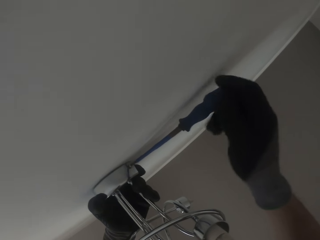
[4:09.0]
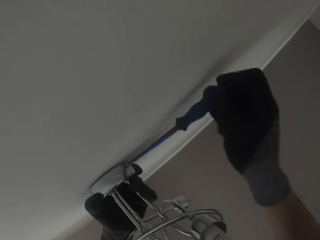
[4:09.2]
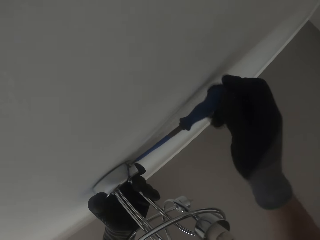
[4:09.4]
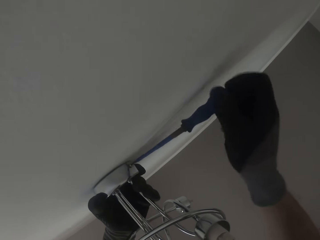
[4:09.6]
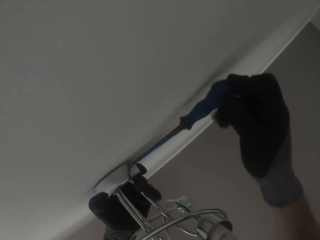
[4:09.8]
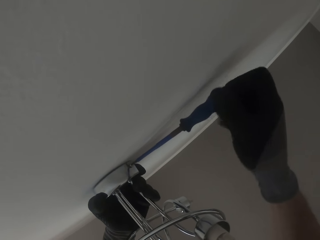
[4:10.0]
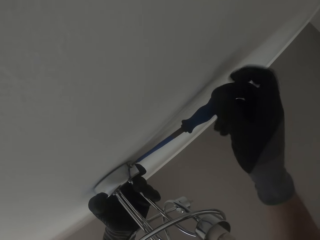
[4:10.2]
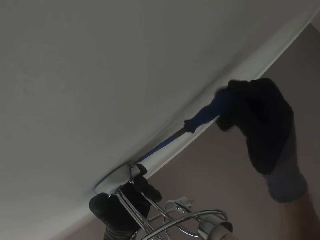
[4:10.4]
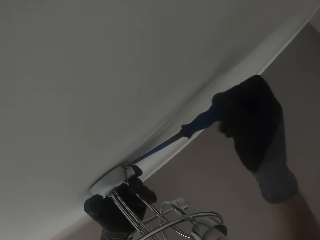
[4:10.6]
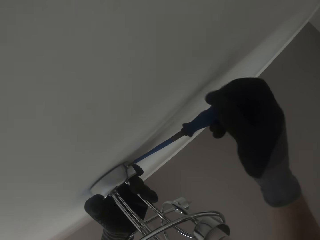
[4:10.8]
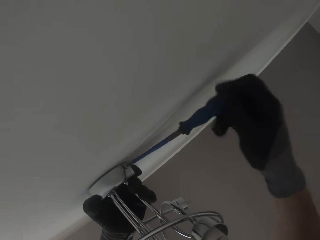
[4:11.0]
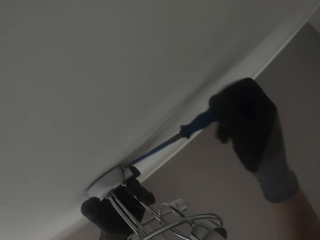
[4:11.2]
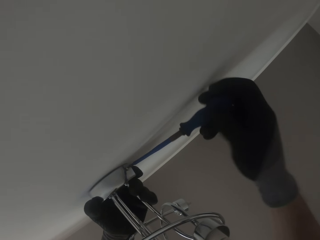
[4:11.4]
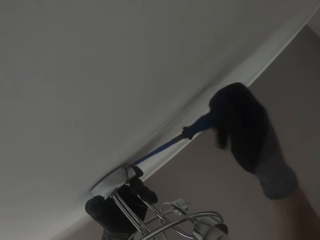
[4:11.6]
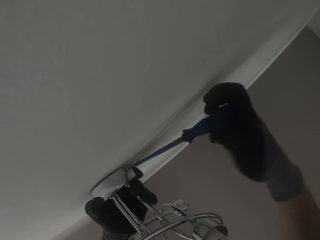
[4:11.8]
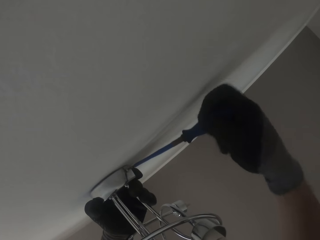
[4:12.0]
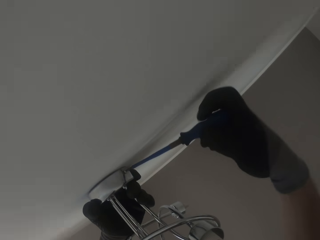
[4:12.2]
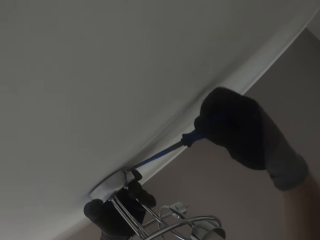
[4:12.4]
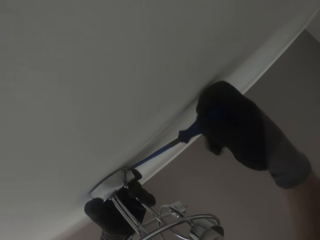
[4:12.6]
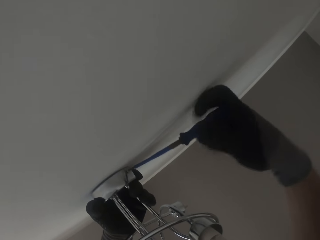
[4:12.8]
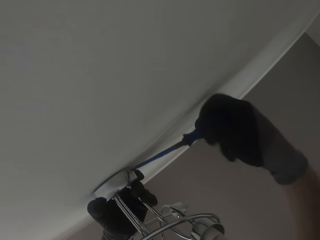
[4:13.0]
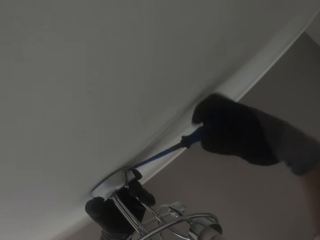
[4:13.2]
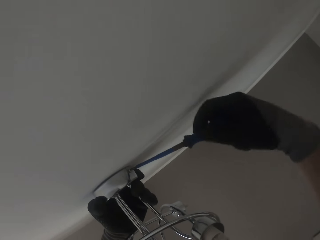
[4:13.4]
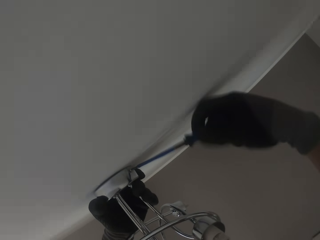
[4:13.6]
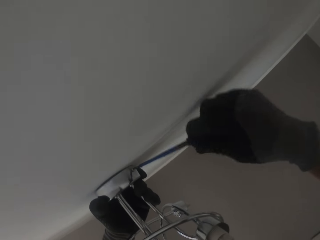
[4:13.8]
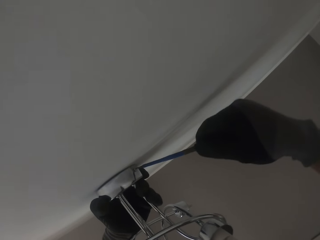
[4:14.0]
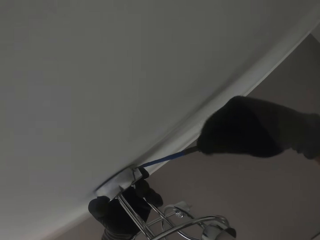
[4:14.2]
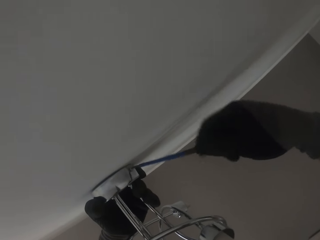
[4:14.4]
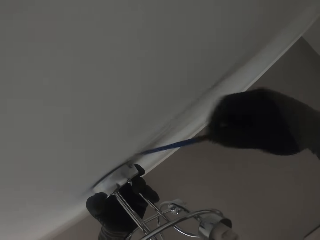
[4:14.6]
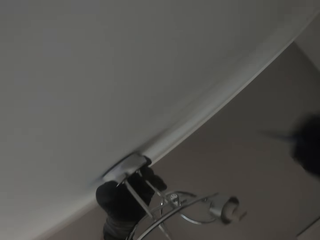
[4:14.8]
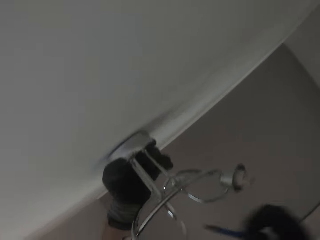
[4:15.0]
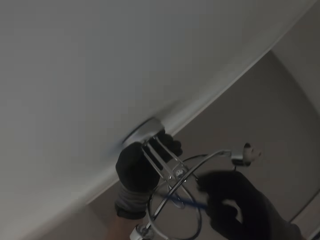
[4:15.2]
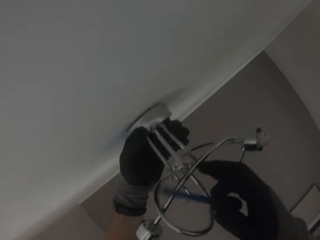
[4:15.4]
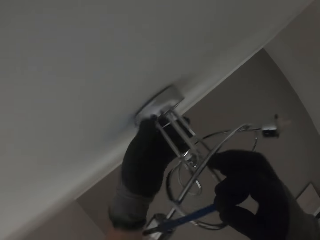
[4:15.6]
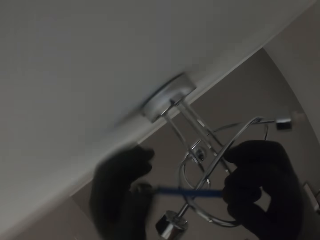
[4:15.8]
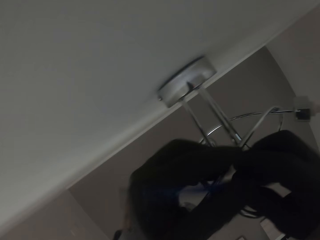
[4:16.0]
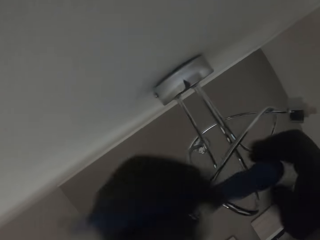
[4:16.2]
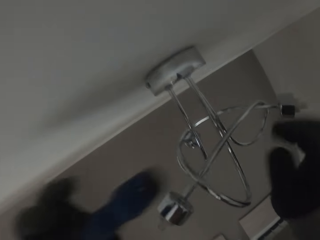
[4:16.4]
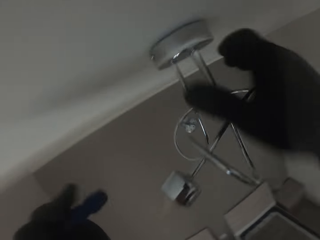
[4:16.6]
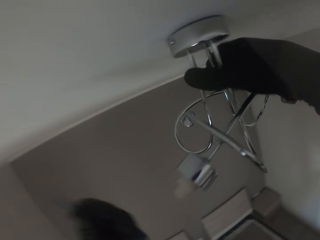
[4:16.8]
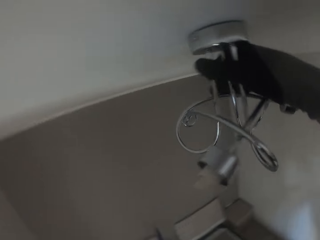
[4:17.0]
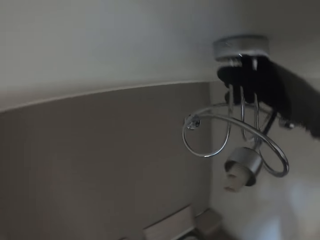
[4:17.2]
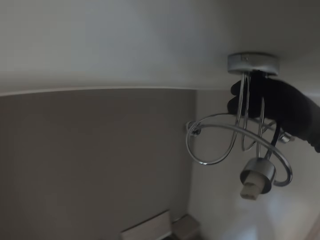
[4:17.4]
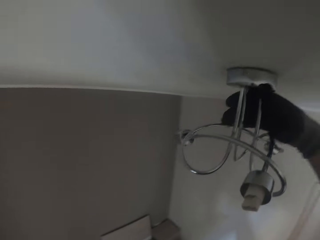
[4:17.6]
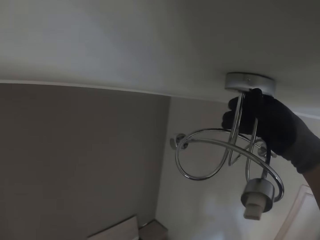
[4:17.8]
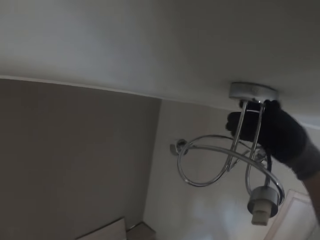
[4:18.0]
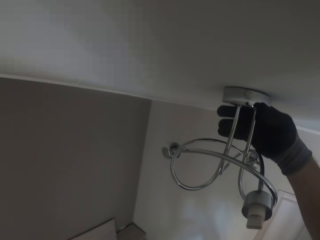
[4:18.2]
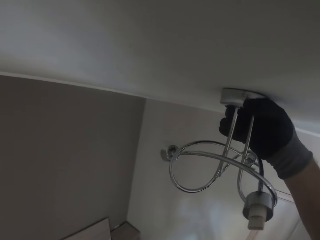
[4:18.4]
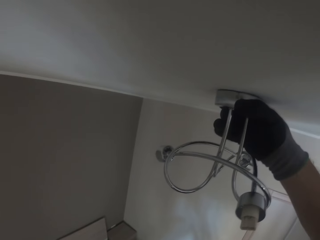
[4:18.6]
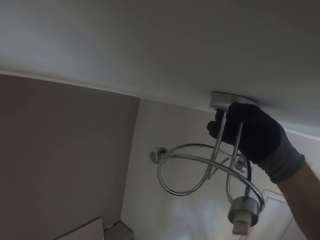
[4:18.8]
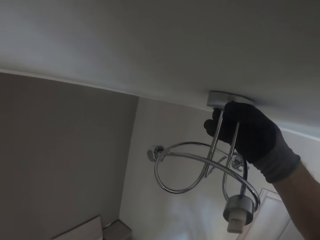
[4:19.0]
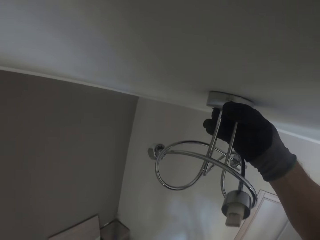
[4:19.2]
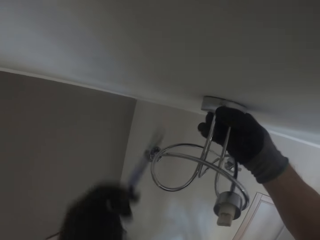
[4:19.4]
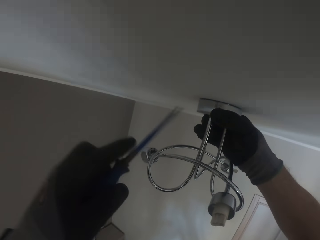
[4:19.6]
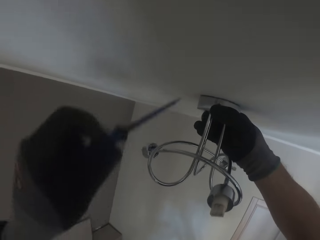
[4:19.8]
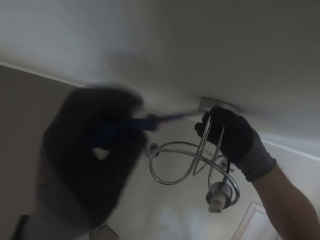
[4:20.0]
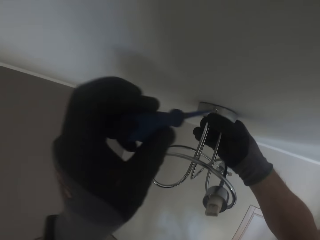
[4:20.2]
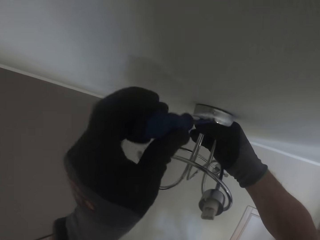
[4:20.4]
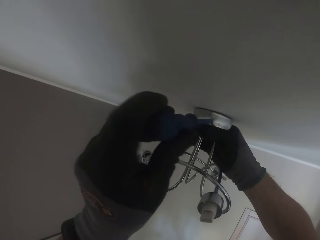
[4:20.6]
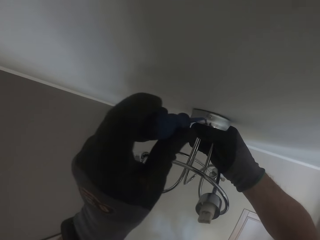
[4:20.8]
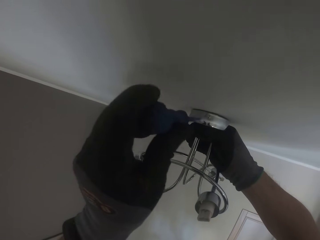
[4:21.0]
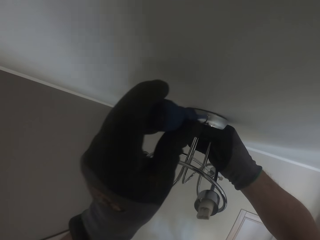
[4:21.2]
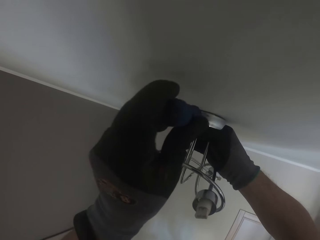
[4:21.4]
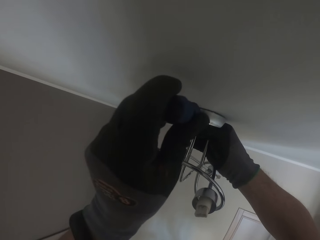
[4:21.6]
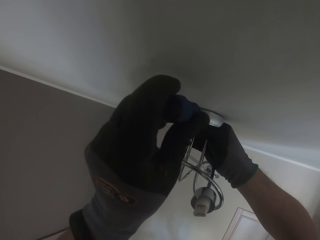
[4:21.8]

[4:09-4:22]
The camera wearer tightens a screw with a screwdriver. He tightens the screw with the screwdriver again. He holds a lampholder on the ceiling with both gloved hands. He passes the screwdriver from his gloved right hand to his gloved left hand. He holds the lampholder on the ceiling with his gloved right hand. He handles a sconce.

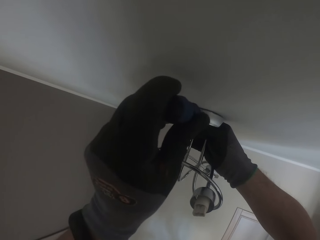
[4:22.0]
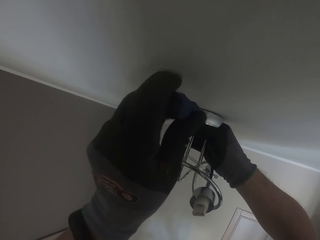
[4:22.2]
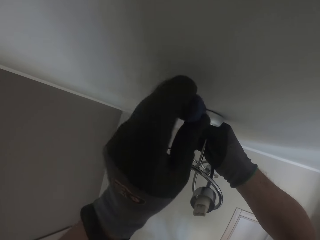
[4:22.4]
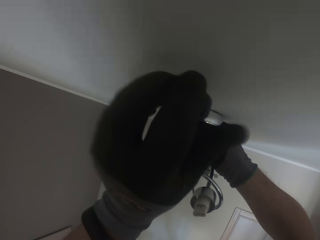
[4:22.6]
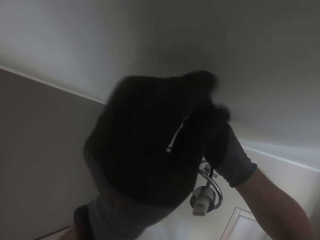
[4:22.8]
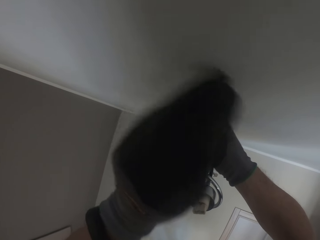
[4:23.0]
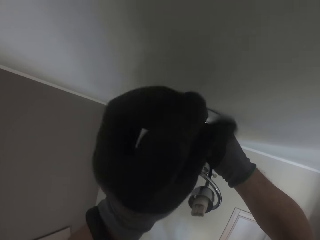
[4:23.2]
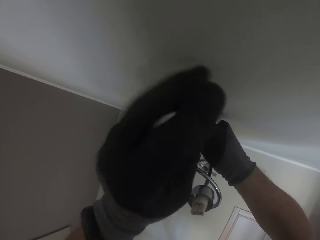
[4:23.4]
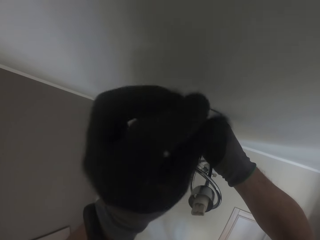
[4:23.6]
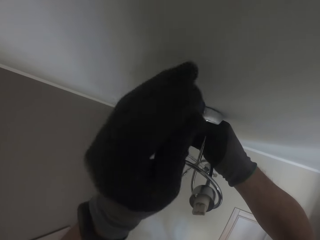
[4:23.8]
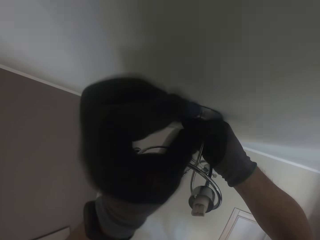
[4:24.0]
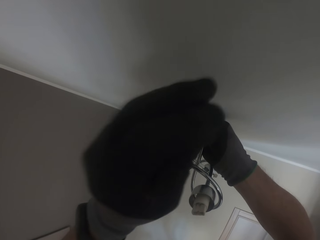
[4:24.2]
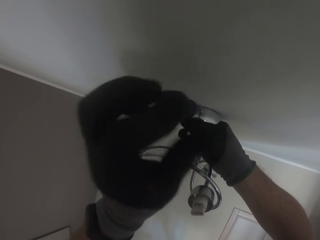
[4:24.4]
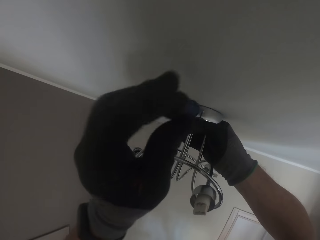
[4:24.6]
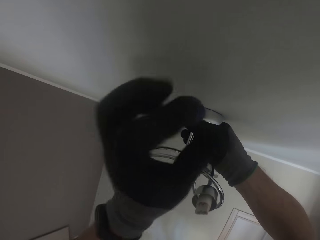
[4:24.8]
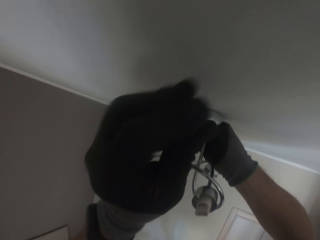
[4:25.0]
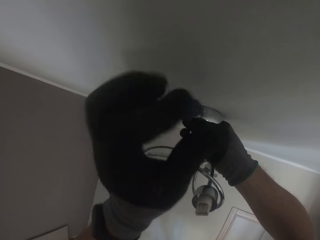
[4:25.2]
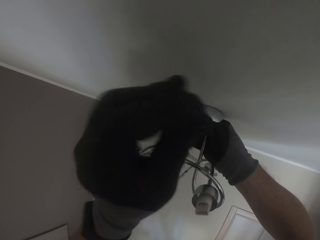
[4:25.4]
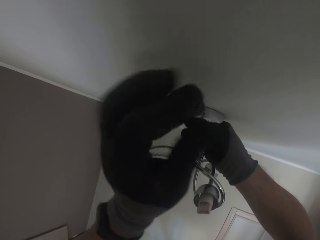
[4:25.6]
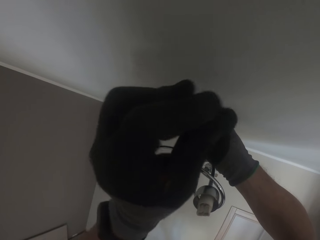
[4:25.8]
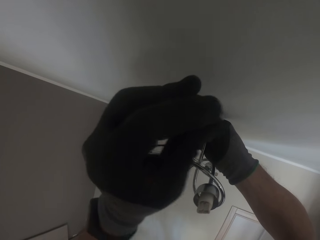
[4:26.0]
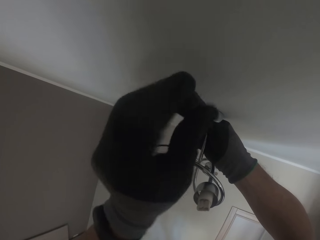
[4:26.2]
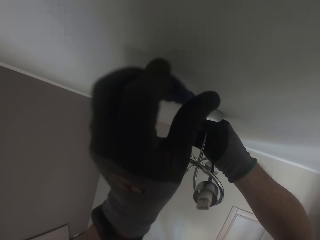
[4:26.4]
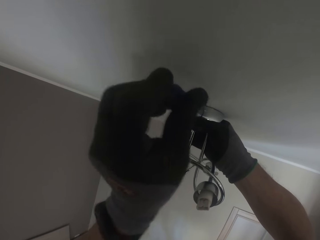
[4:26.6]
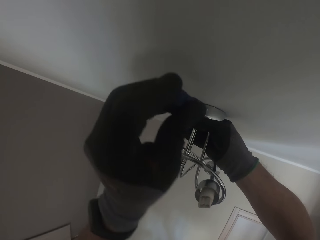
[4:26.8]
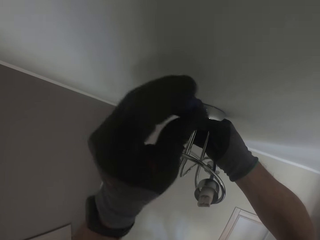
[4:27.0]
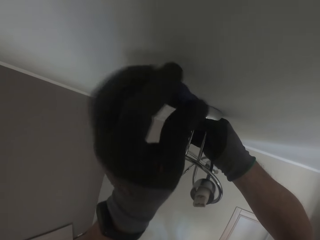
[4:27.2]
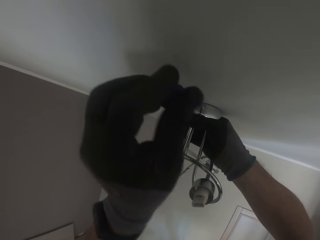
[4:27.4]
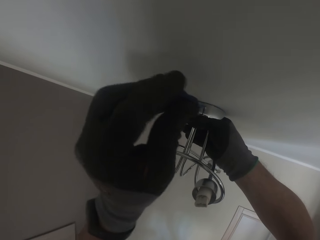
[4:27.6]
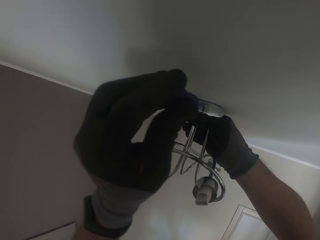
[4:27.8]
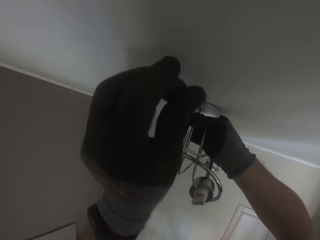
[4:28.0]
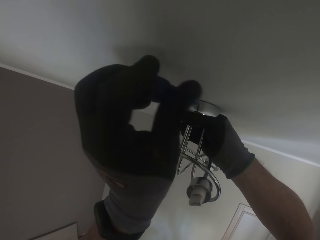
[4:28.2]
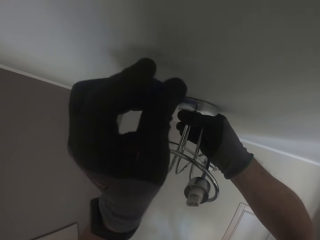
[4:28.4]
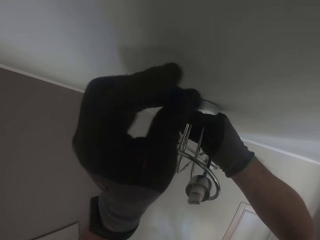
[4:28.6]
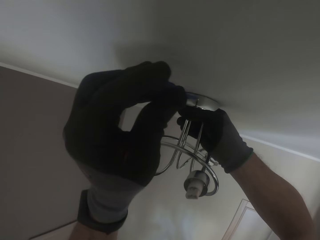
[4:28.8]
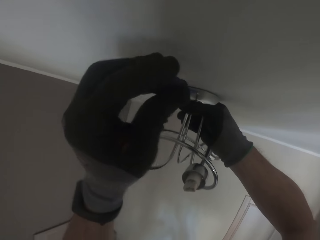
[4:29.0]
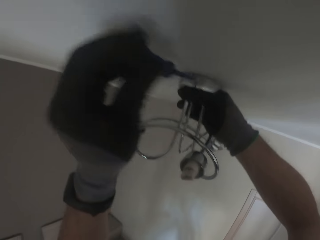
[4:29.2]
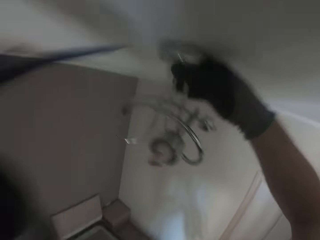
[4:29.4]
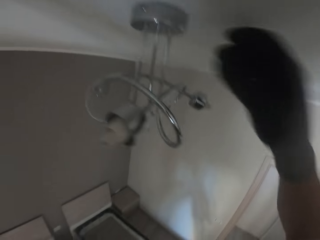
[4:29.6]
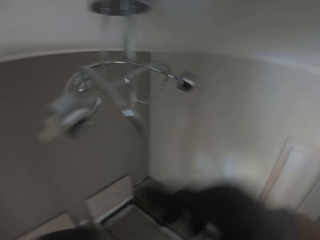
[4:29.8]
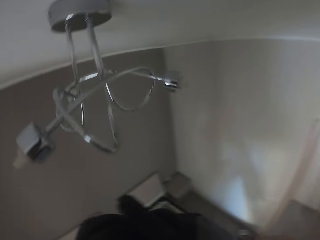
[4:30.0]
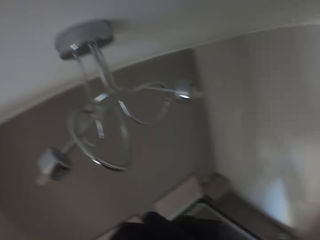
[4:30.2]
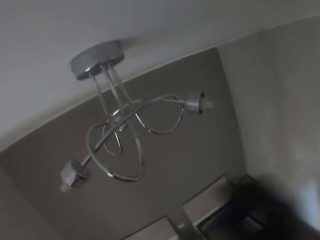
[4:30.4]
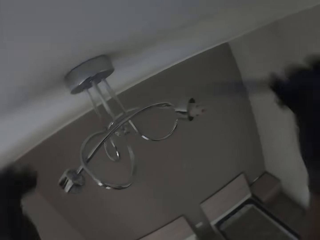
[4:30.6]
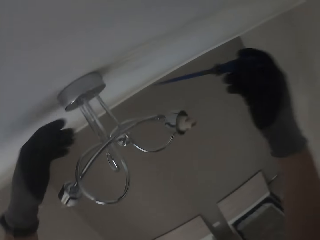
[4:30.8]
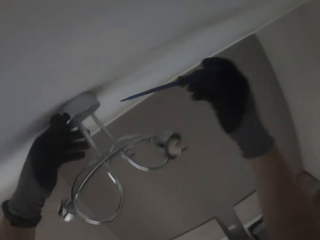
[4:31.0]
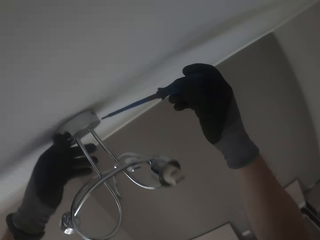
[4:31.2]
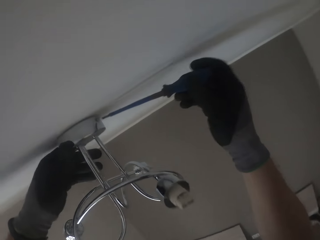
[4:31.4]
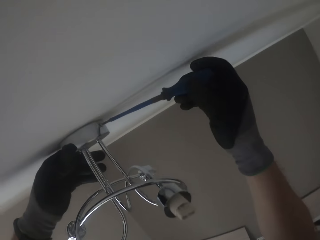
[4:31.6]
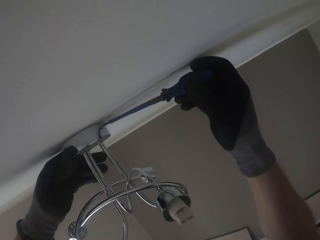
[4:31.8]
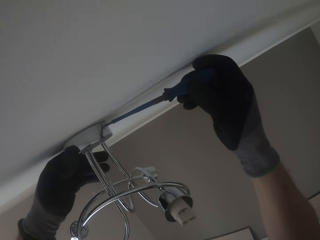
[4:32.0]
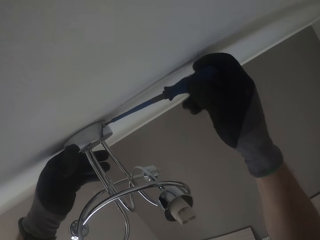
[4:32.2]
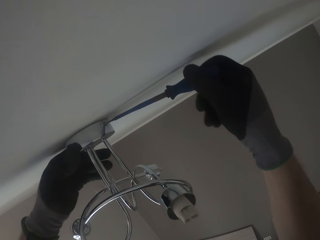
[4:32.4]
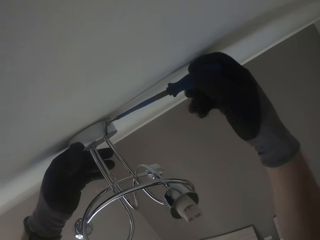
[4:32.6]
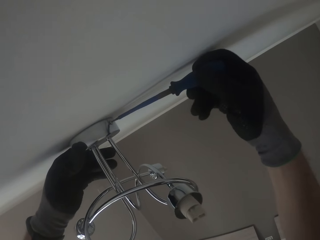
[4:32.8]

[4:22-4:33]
The camera wearer screws a lampholder to the ceiling with a screwdriver in his gloved left hand. He tightens a screw with the screwdriver again. He passes the screwdriver from his gloved left hand to his gloved right hand. He holds the lampholder on the ceiling with his gloved left hand.
